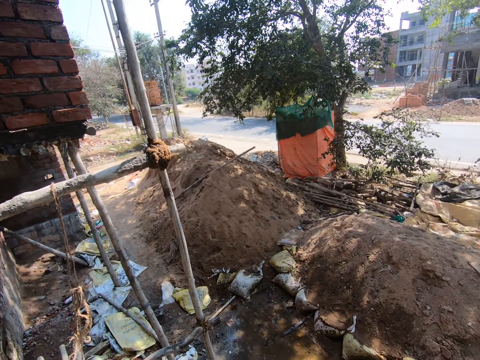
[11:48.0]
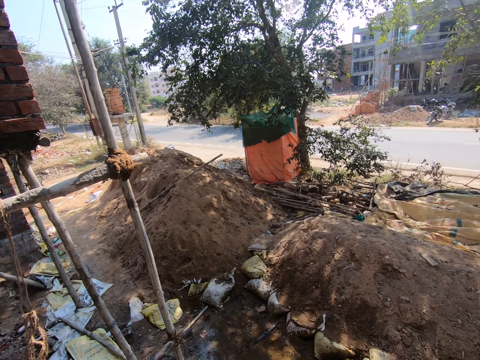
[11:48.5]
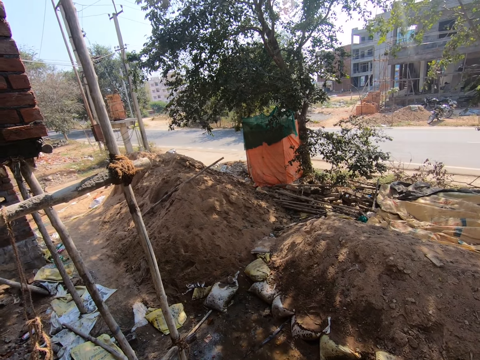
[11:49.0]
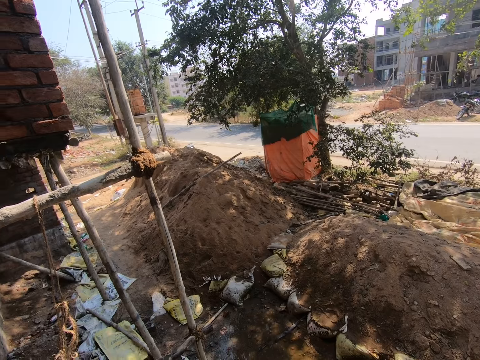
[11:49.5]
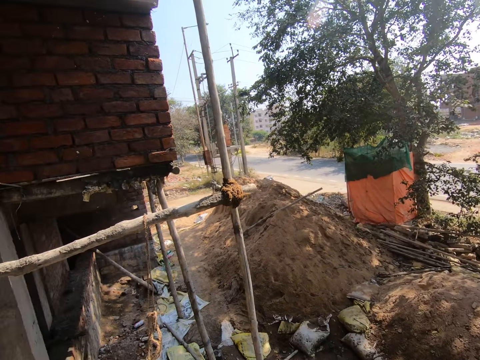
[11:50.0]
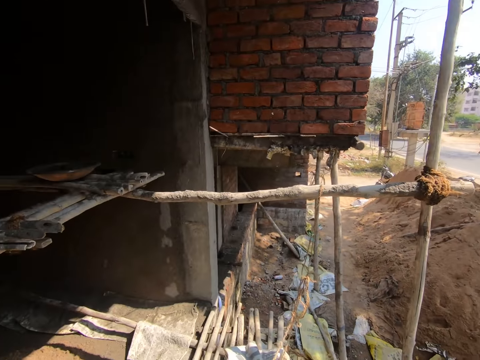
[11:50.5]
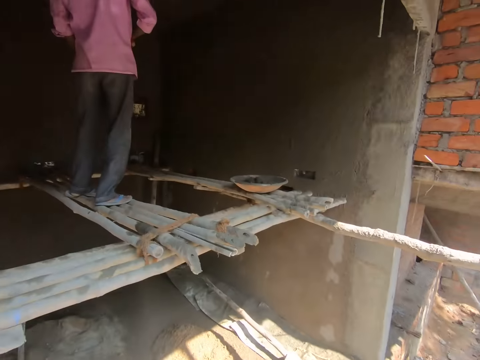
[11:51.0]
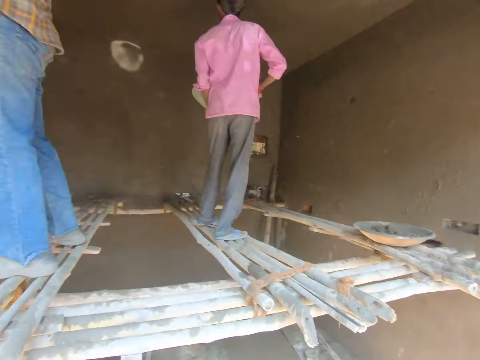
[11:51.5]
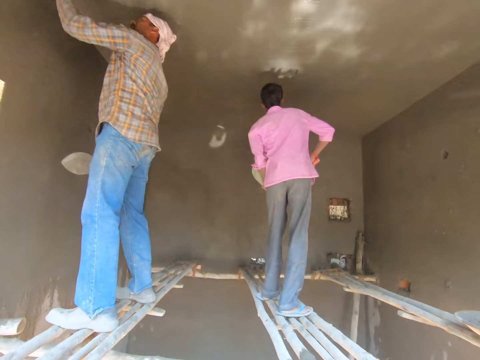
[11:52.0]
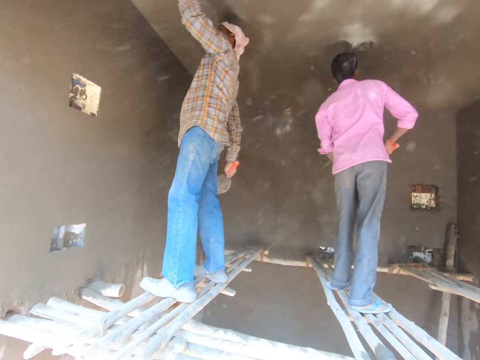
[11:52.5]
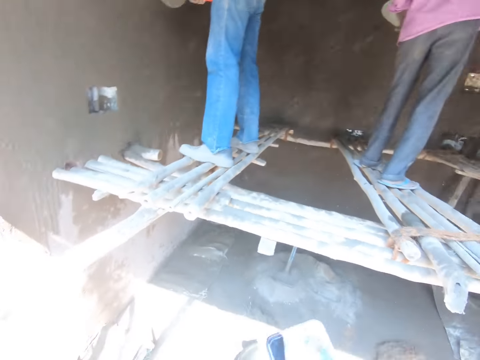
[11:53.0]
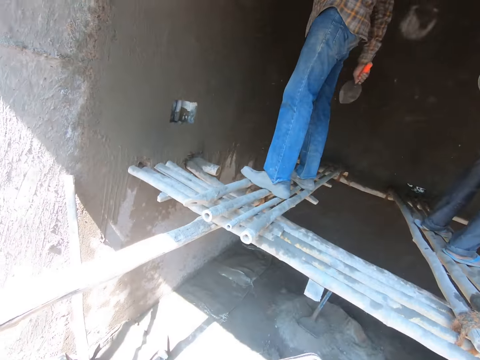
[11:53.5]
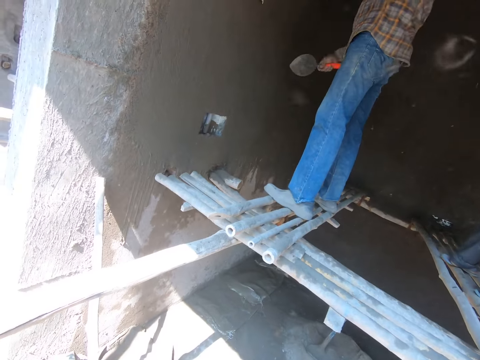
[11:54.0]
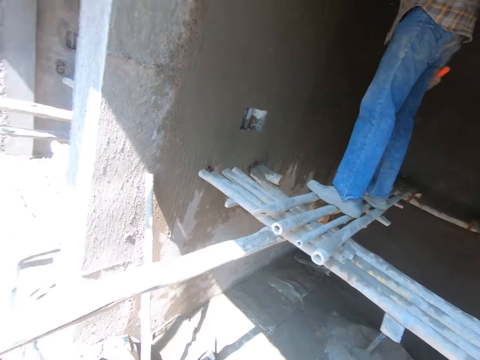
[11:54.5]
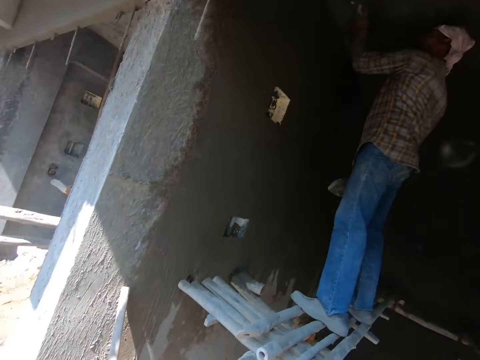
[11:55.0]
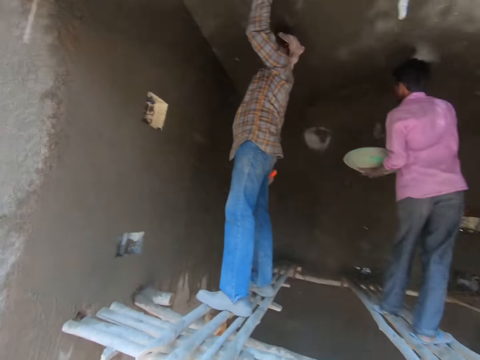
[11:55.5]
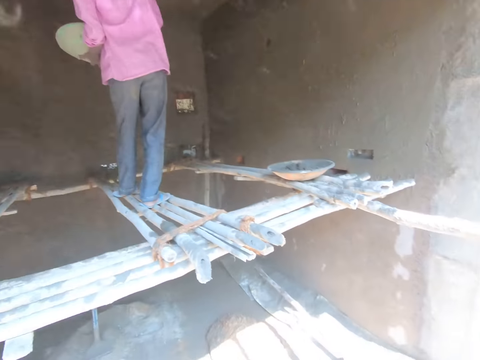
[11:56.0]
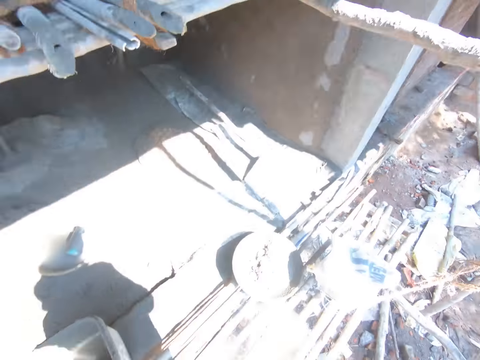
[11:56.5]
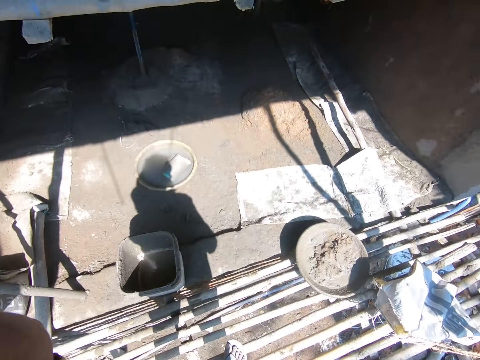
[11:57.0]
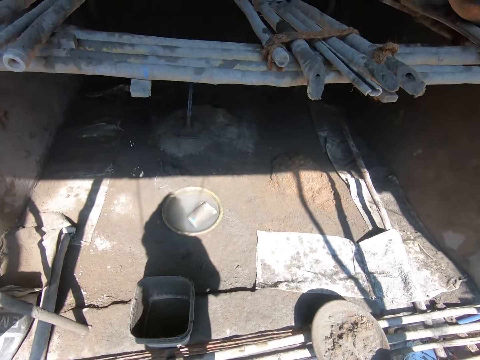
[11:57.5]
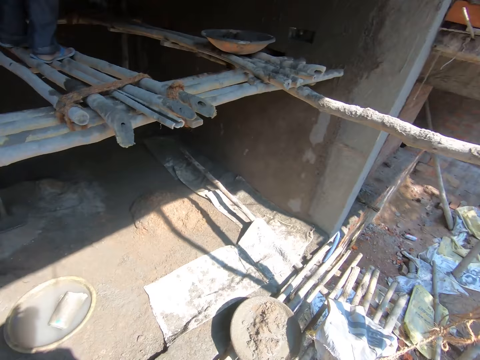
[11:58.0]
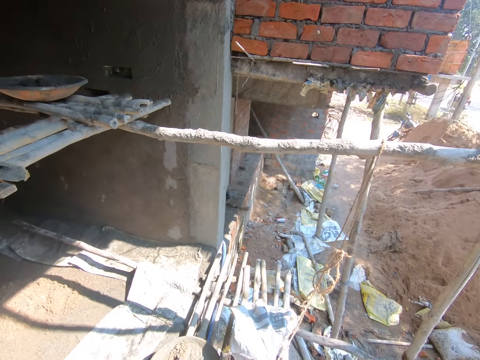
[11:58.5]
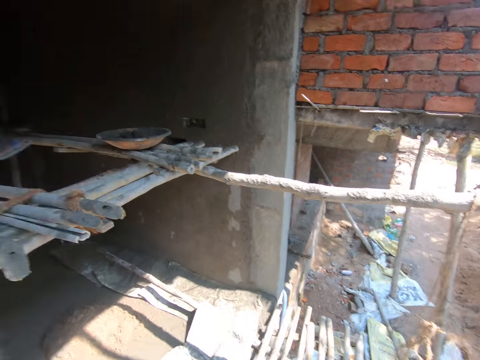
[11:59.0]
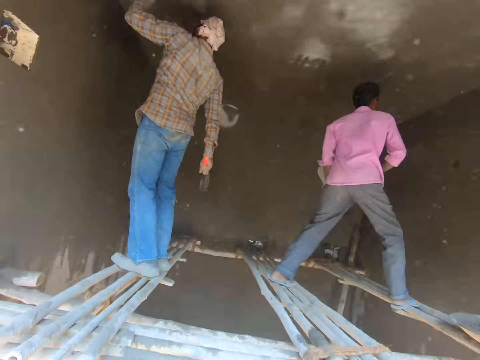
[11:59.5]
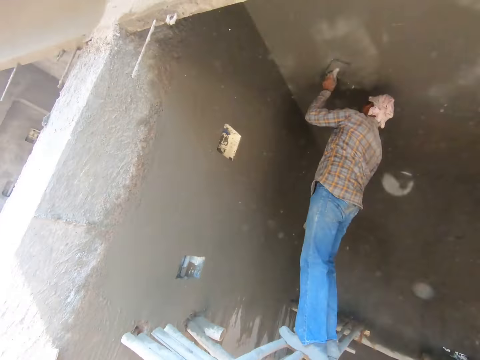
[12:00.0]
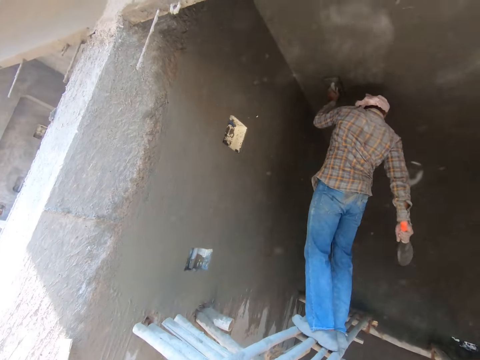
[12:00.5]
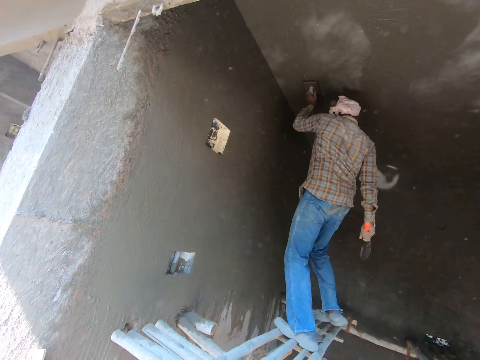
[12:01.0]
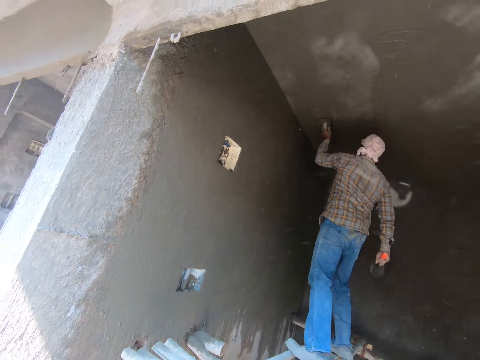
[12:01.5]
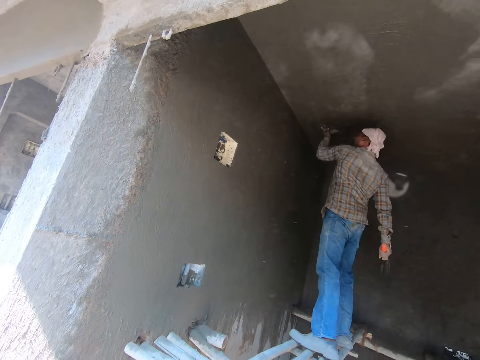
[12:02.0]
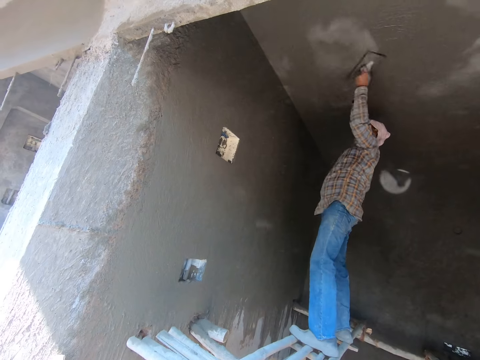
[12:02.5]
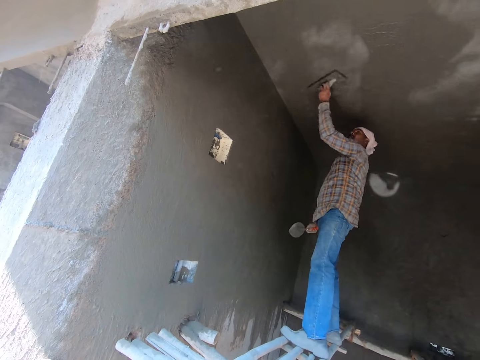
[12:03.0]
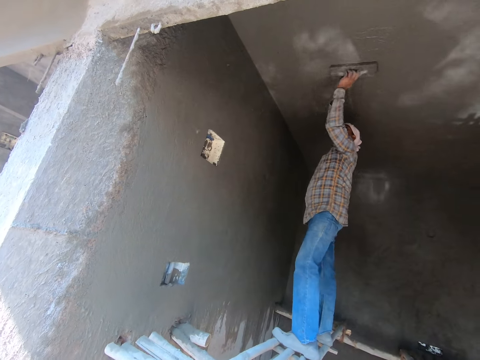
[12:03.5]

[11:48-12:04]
A man smoothens the surface. The camera wearer stares in the construction site. The man smoothens the wall.

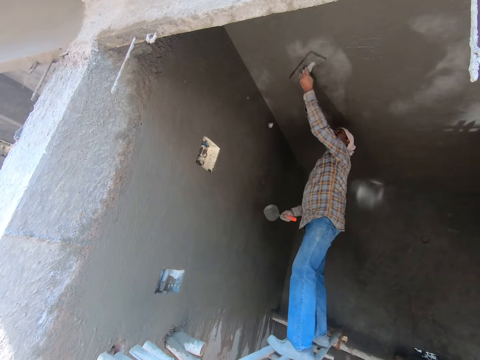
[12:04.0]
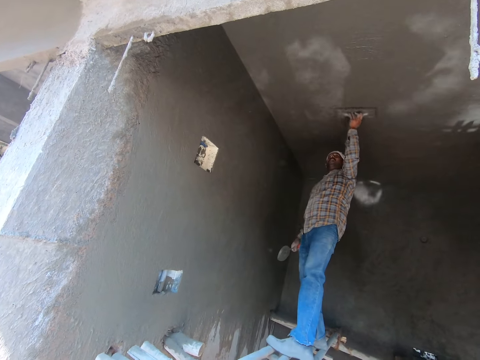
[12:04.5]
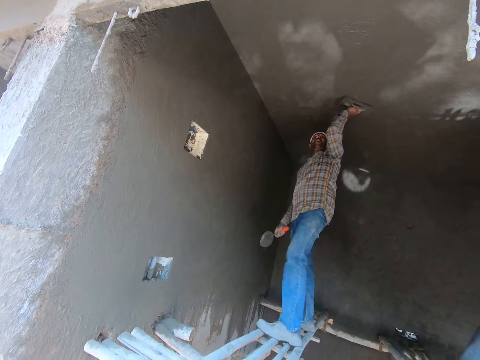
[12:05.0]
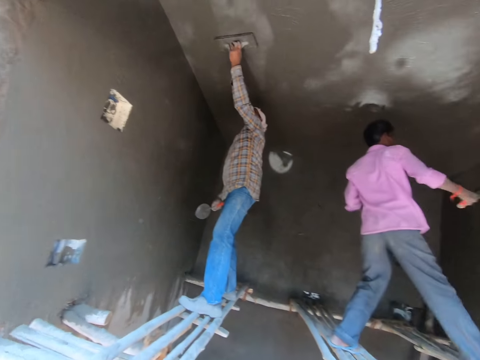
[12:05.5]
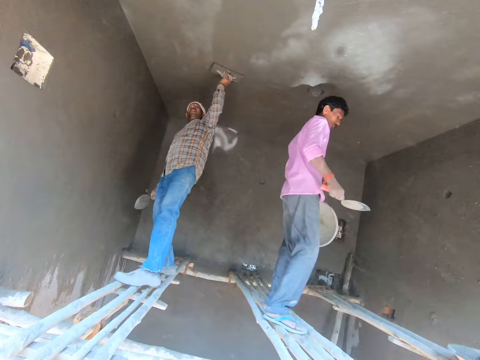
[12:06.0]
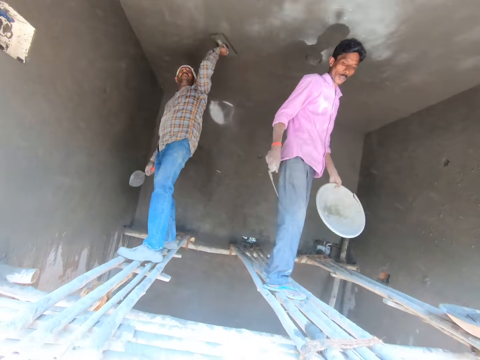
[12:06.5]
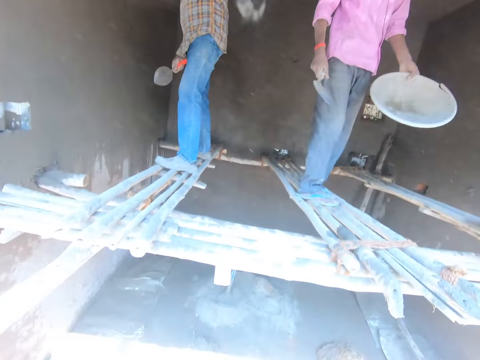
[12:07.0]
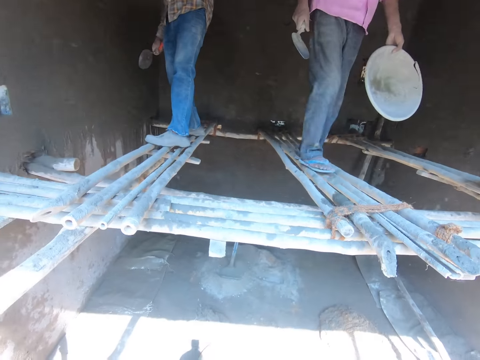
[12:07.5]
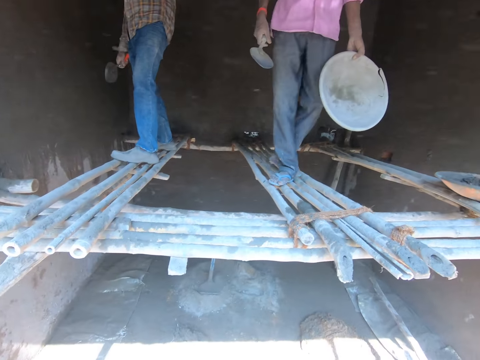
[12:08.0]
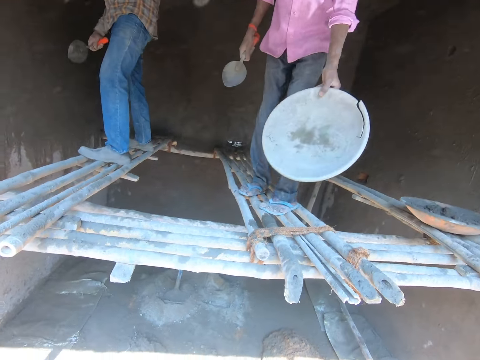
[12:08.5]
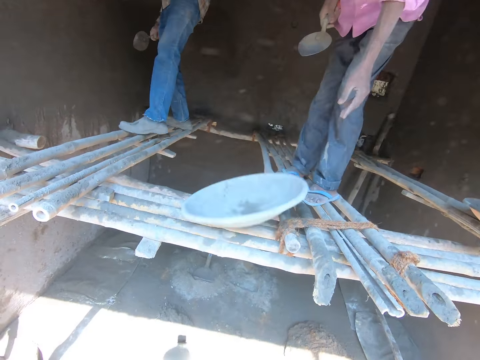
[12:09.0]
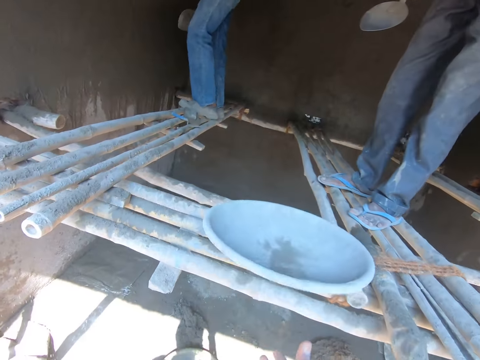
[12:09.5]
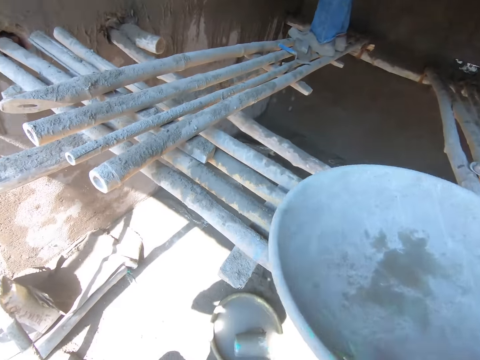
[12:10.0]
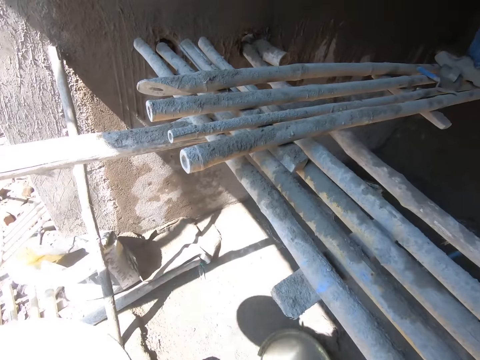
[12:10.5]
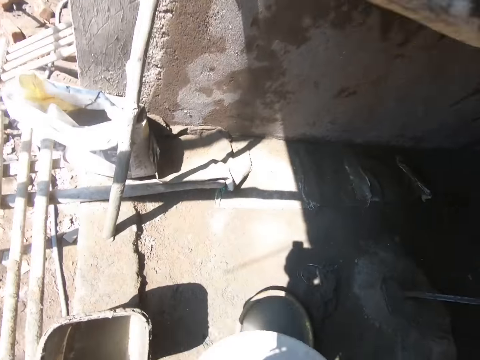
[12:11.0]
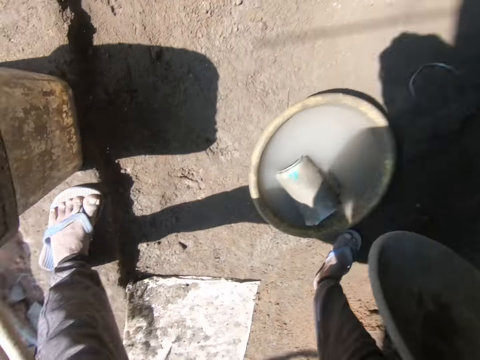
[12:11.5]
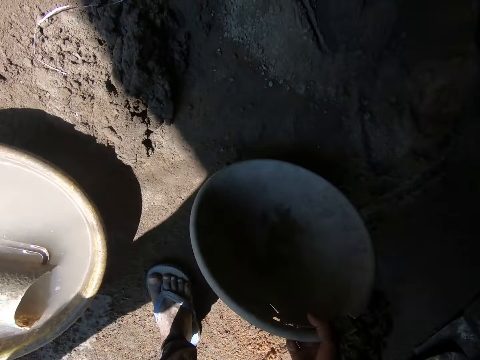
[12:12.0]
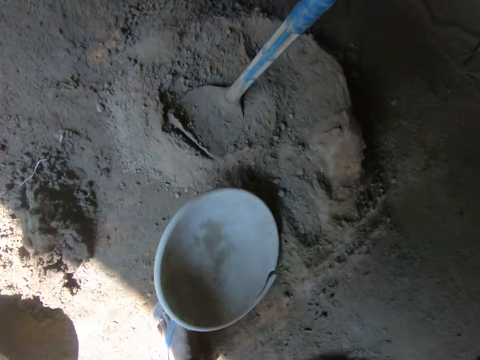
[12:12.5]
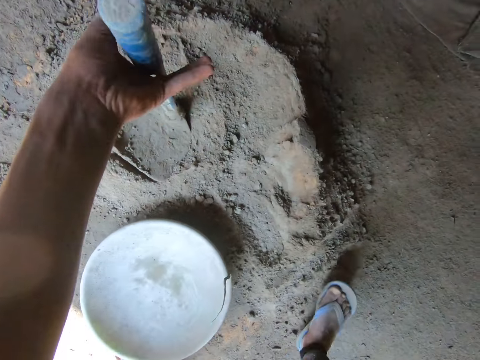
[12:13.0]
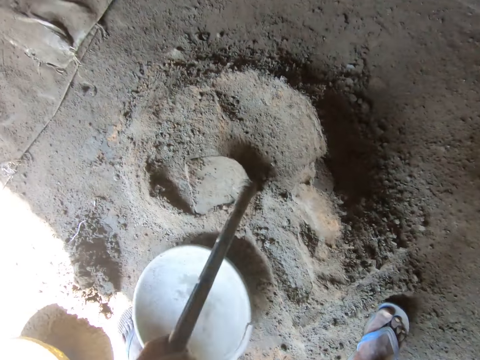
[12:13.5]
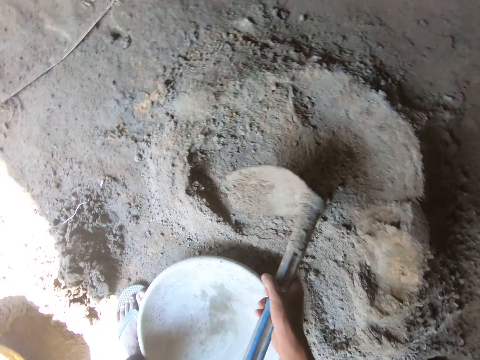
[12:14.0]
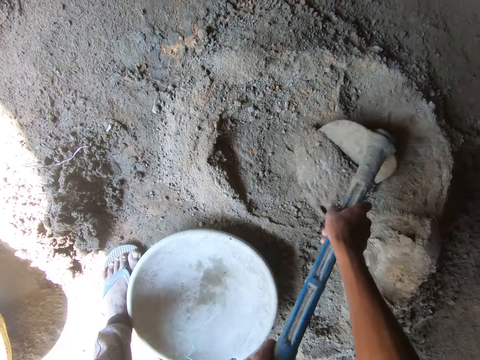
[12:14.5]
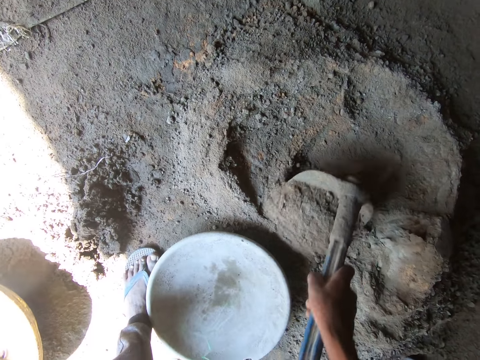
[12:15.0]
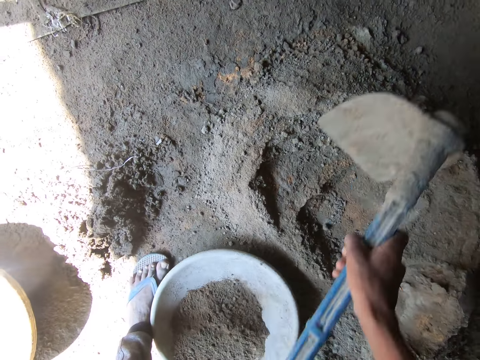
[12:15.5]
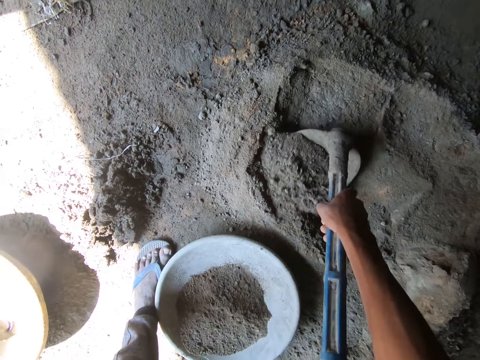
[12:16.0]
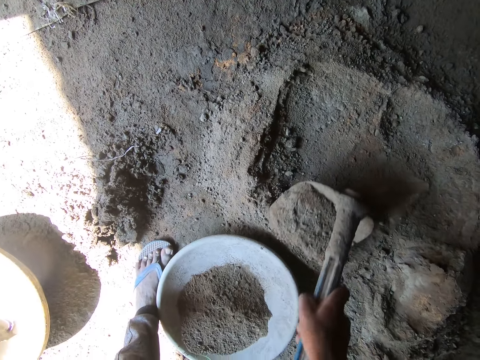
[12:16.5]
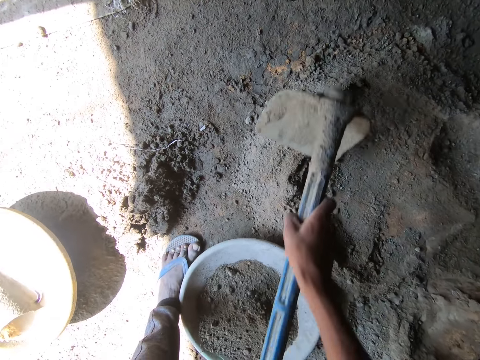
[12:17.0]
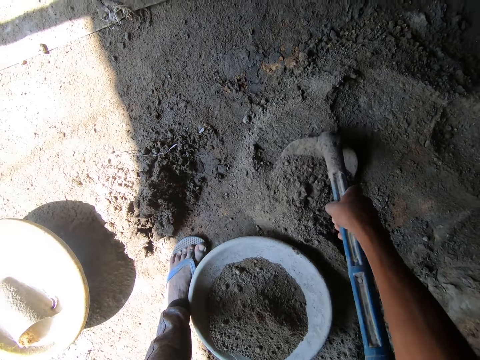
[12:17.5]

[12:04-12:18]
A man drops the basin. The camera wearer picks up the basin, walks around, and drops the basin on the floor. They hold the hoe and pick up the sifter shovel. They put the cement in the basin with the shovel.
